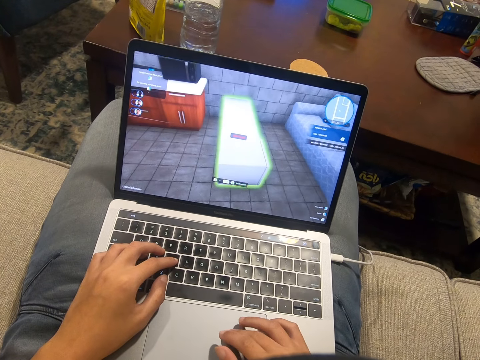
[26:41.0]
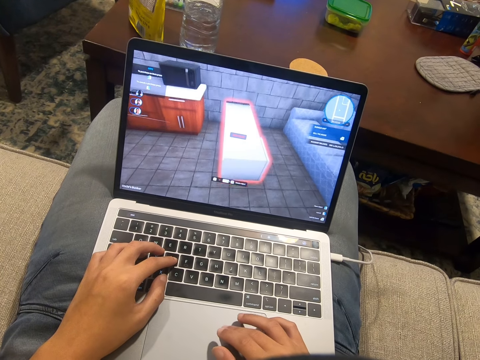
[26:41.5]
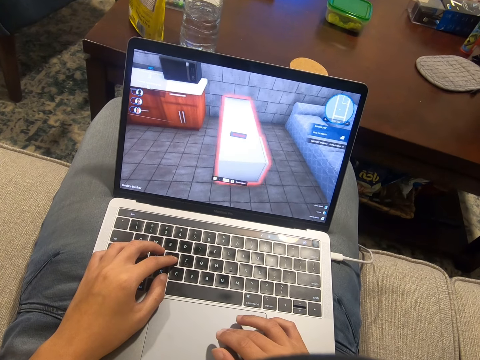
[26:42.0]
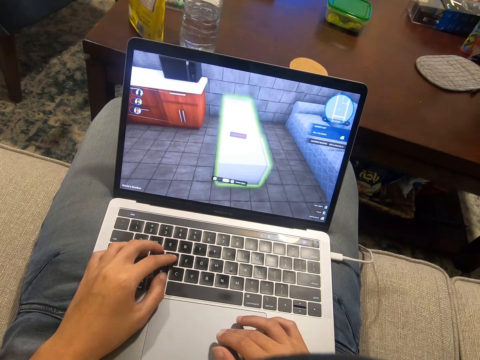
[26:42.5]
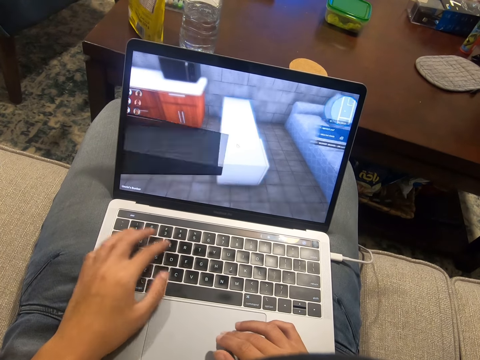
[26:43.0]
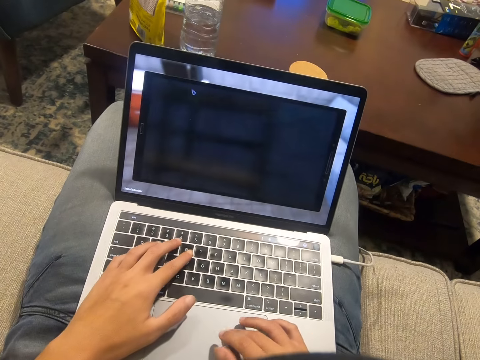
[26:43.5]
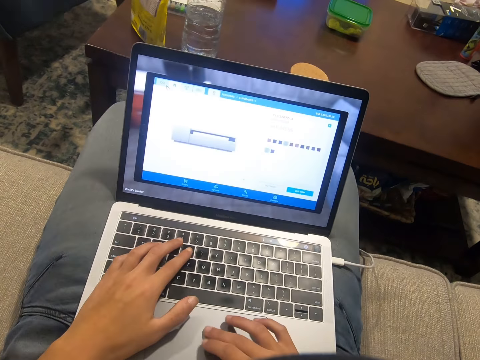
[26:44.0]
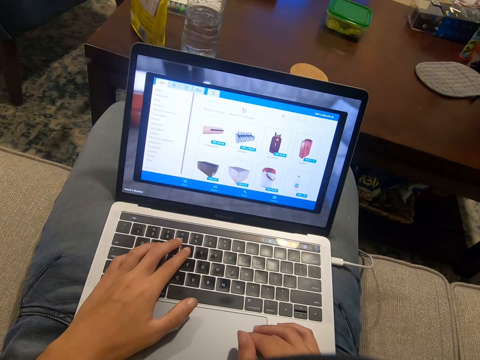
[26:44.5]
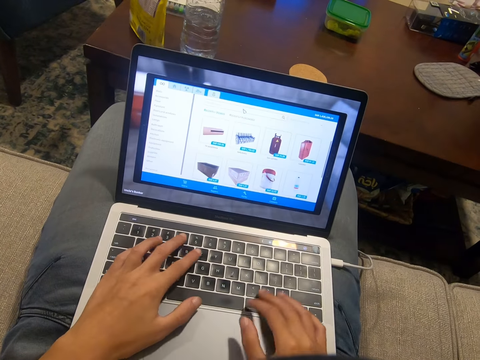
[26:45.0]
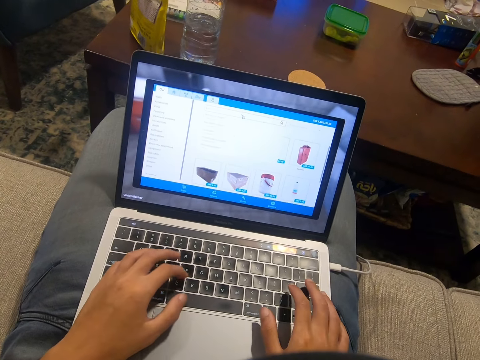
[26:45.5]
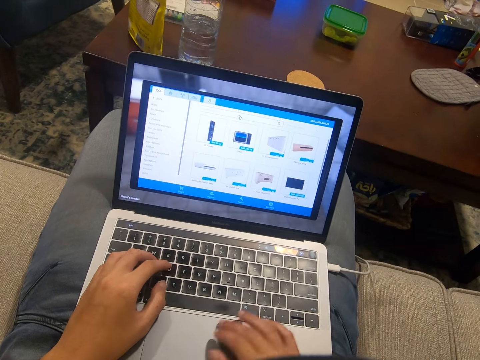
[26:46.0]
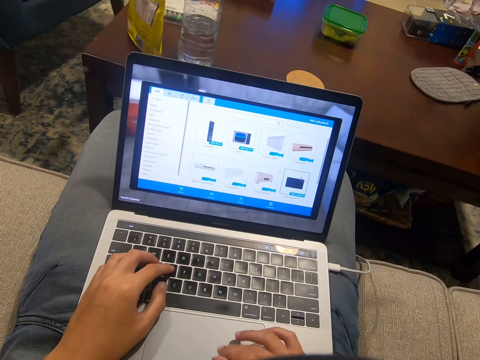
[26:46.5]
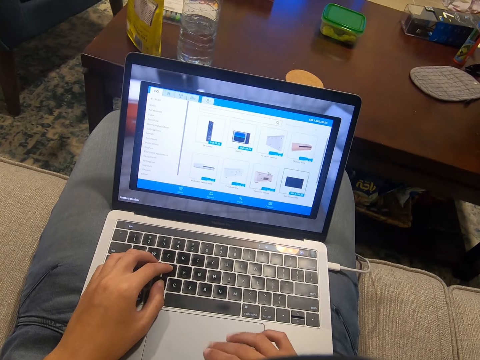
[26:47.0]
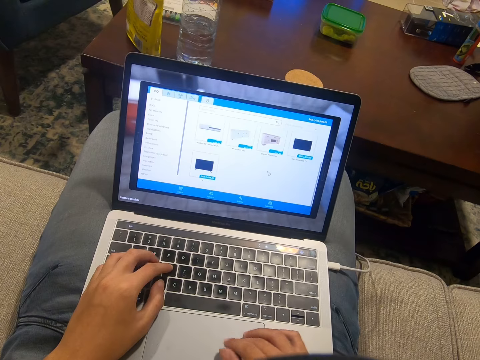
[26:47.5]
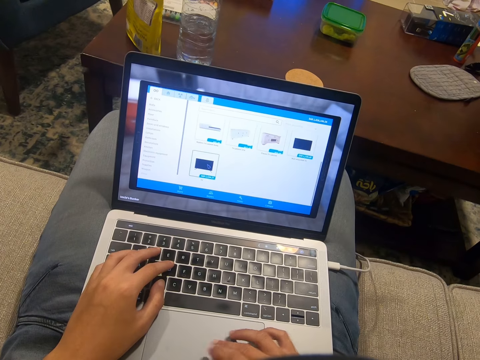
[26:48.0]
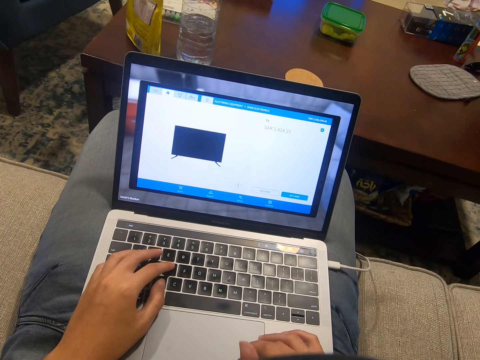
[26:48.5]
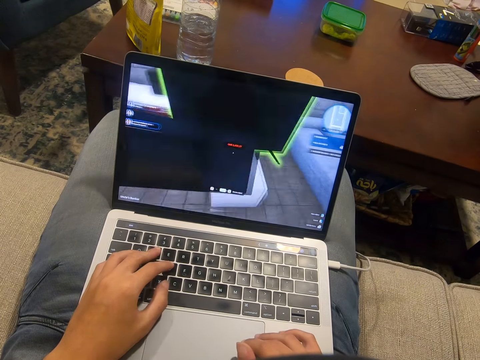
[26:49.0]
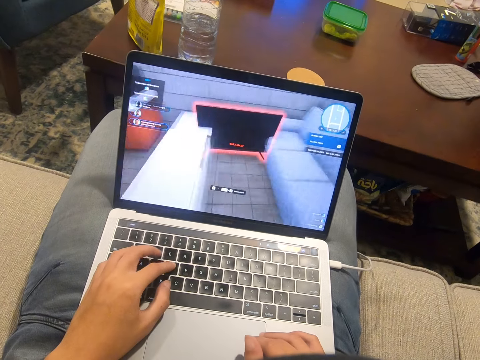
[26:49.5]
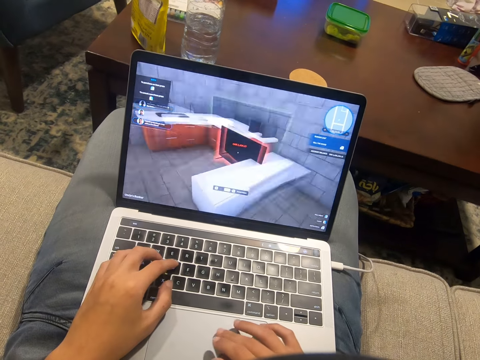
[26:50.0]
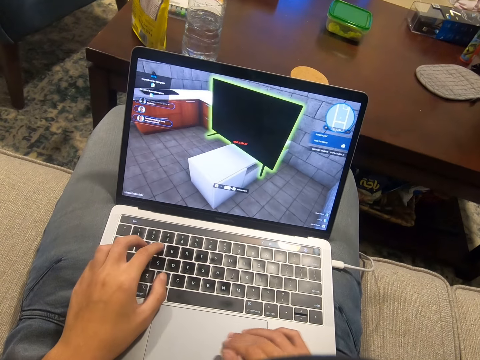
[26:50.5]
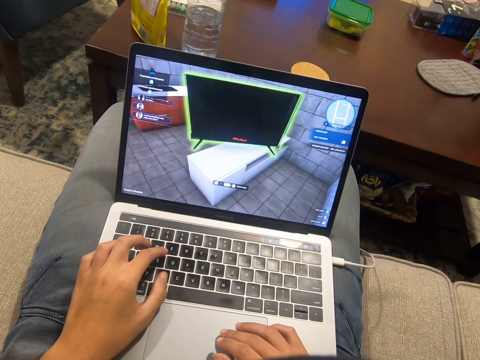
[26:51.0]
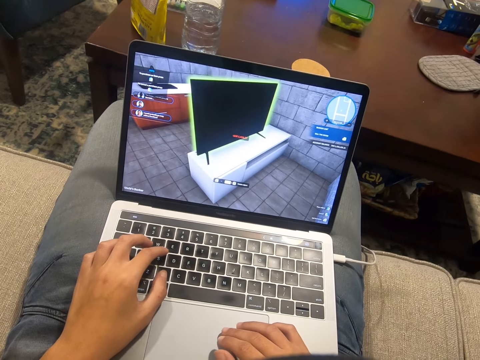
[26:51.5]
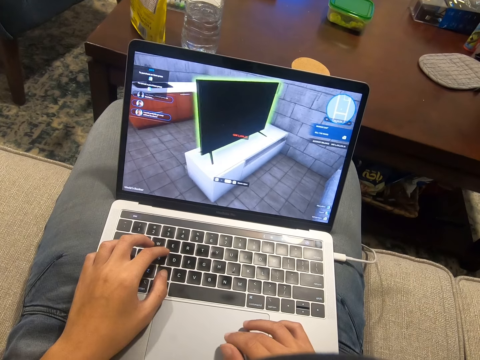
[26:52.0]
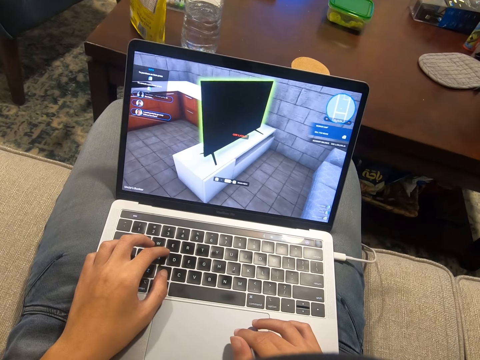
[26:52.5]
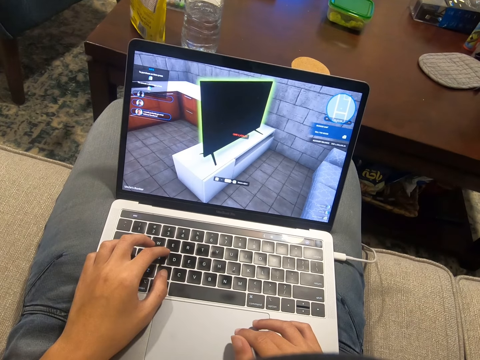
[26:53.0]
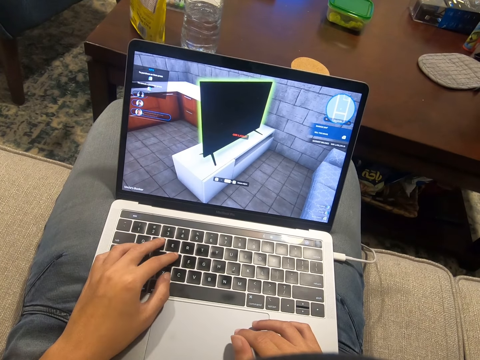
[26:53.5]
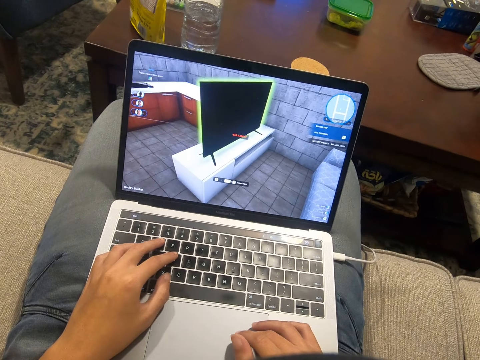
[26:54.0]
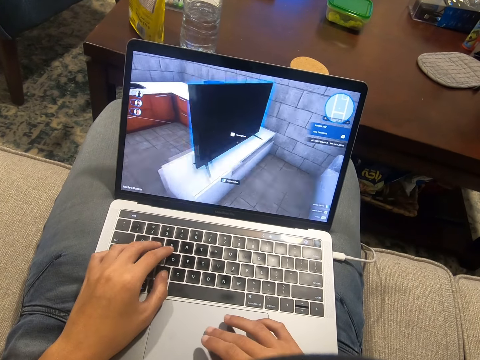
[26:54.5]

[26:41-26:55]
The camera wearer scrolls on the laptop. They type on the keyboard. They scroll on the laptop.

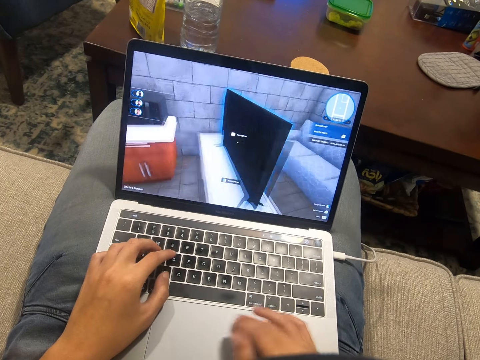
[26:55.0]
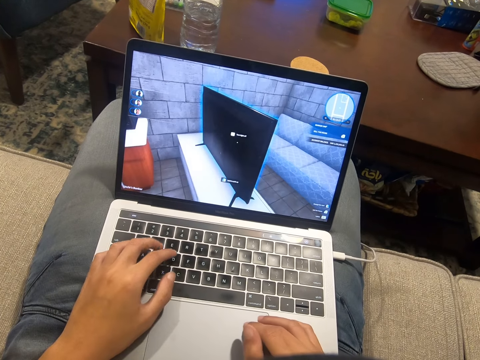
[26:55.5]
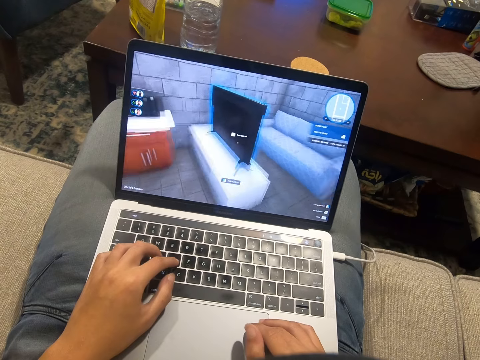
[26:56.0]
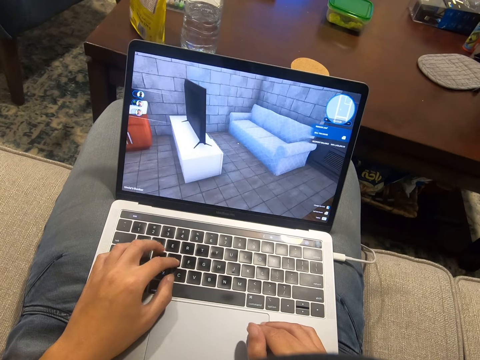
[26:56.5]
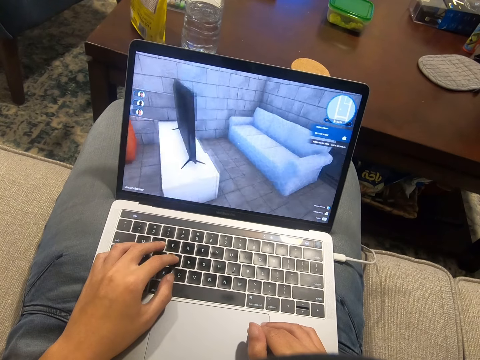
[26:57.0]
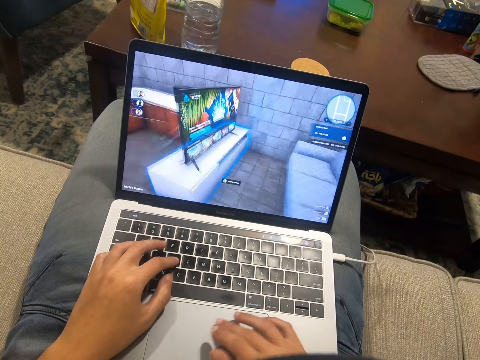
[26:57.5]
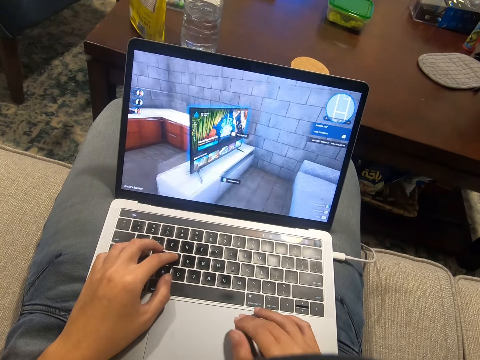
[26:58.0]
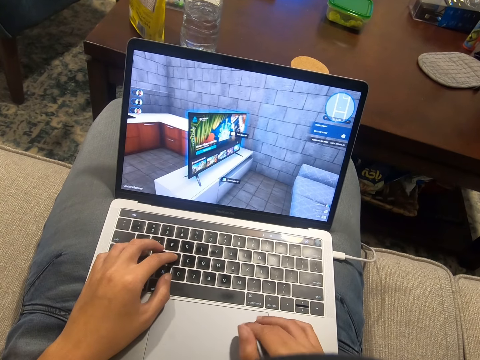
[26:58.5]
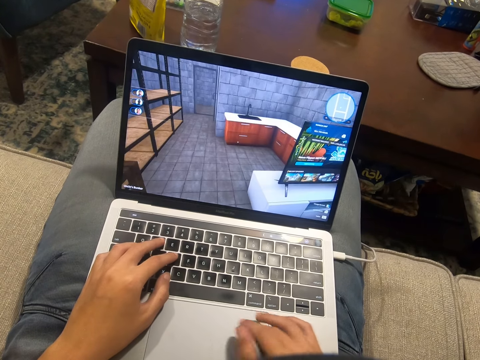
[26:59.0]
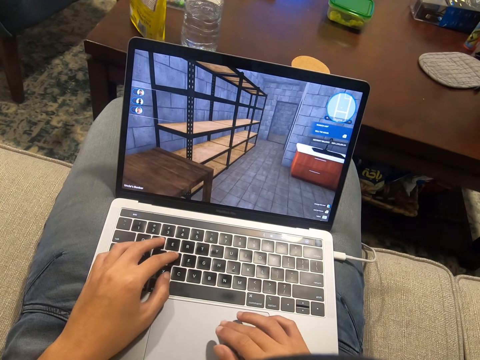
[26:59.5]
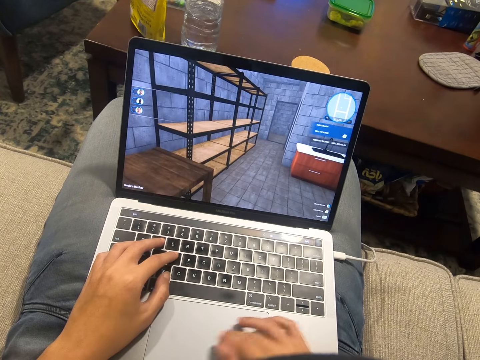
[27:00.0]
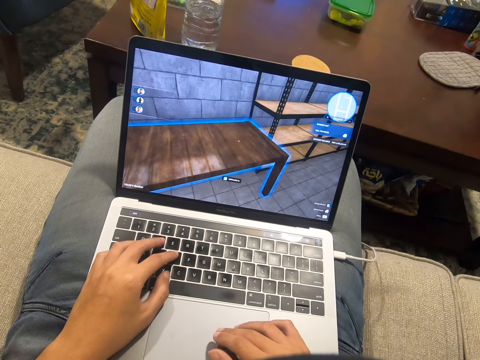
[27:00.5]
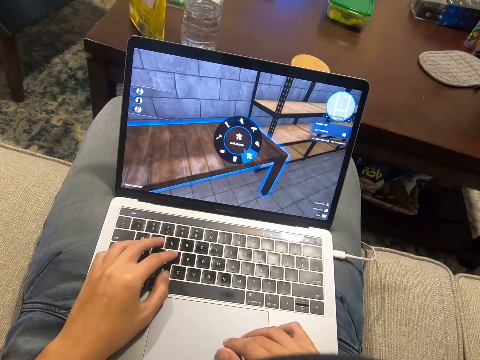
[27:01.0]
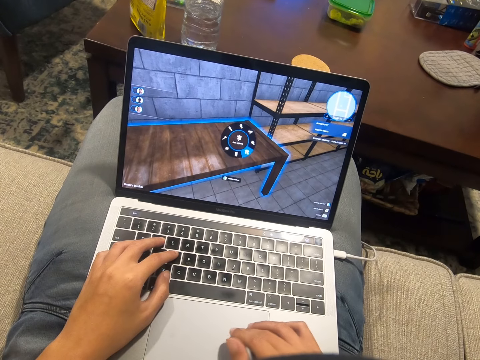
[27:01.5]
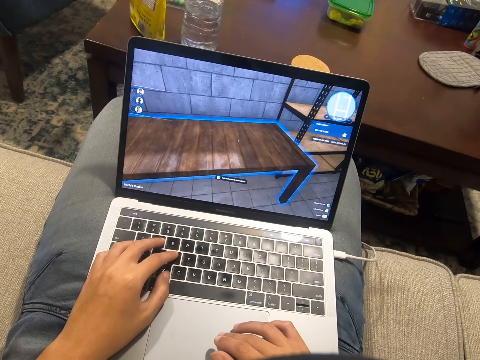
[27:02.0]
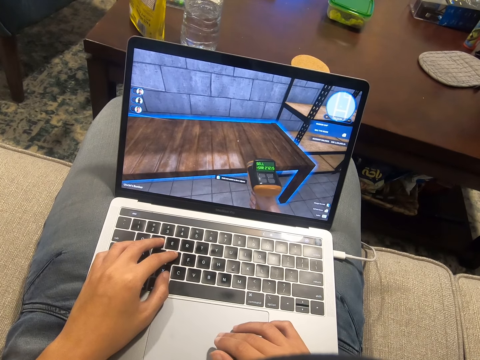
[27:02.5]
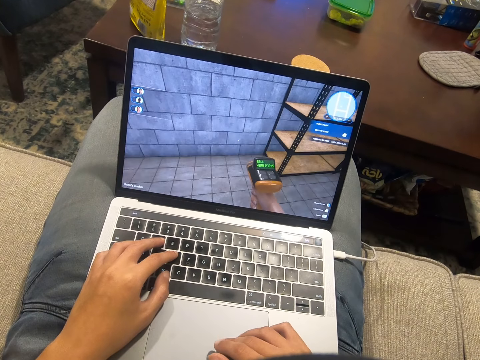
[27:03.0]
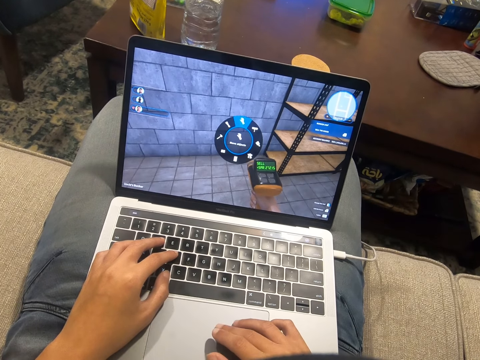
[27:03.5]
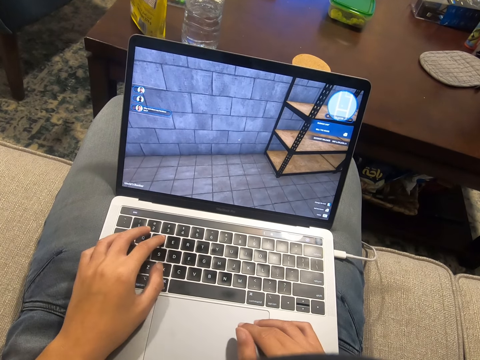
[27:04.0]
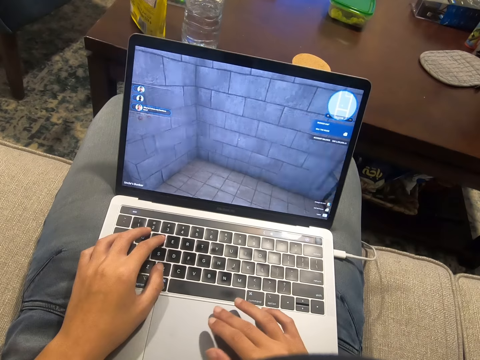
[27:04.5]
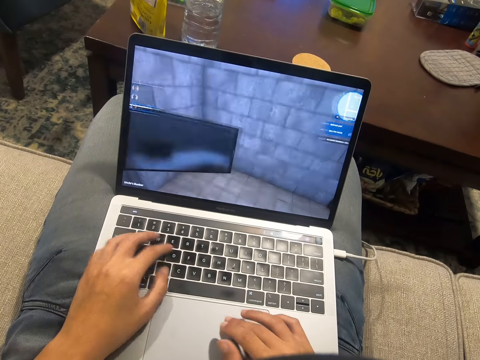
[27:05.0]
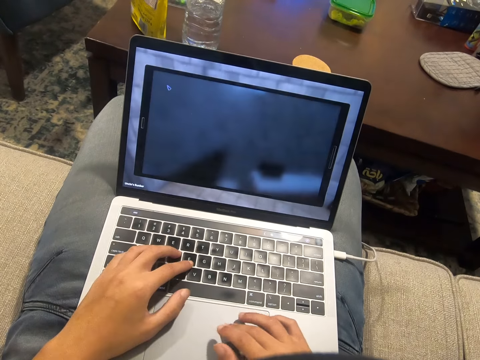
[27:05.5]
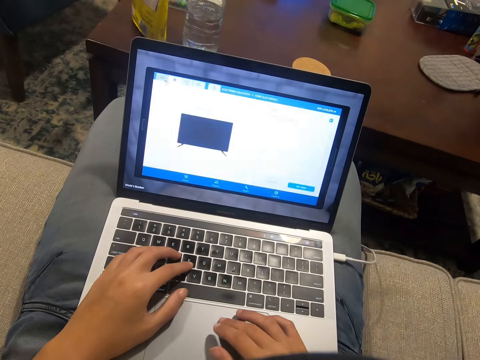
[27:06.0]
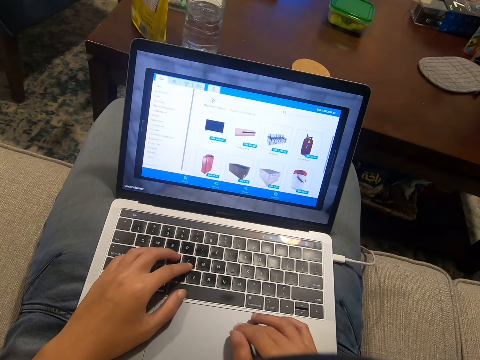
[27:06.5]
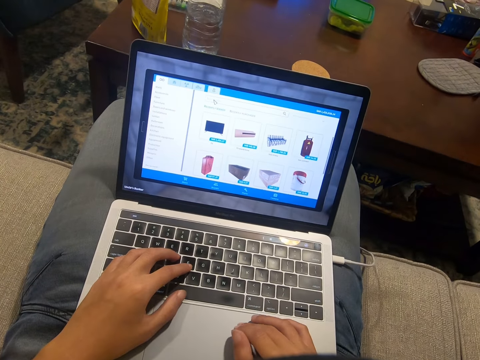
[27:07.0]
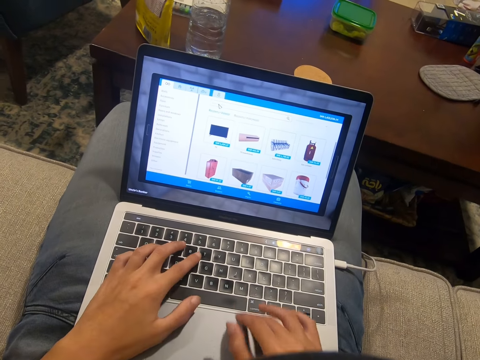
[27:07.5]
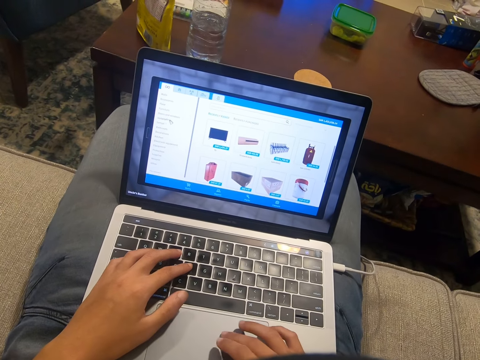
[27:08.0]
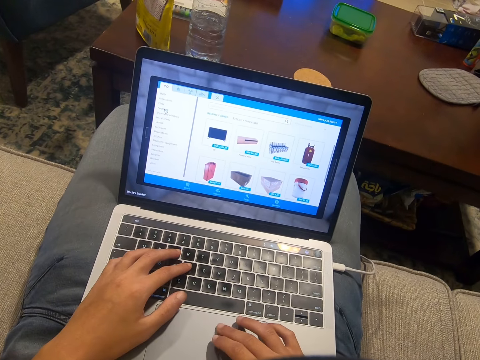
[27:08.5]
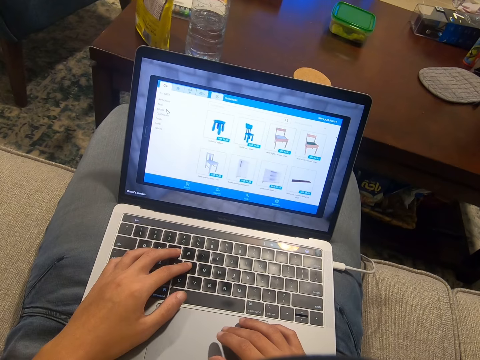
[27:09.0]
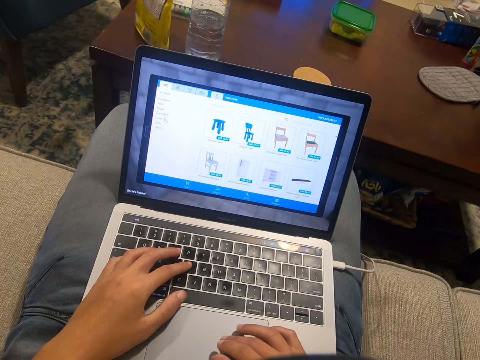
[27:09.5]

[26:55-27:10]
The camera wearer types on the keyboard. They scroll on the laptop.
